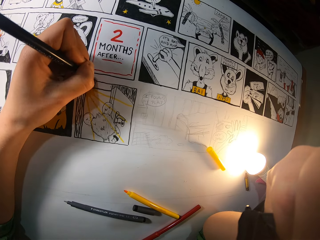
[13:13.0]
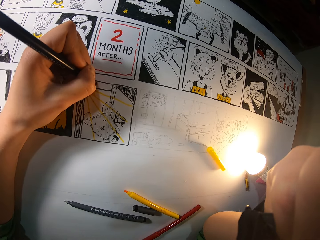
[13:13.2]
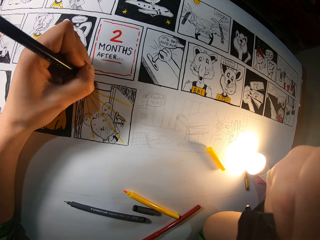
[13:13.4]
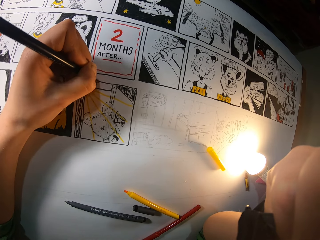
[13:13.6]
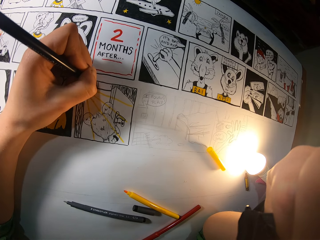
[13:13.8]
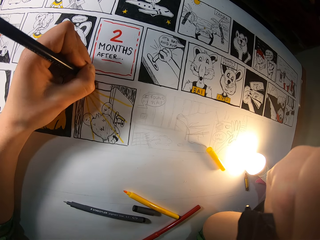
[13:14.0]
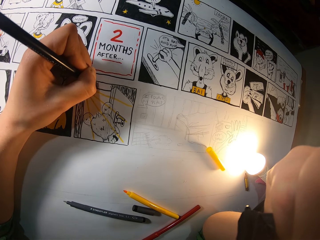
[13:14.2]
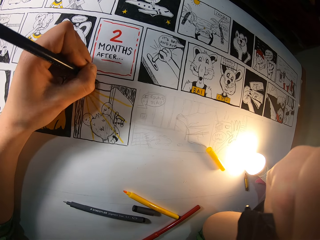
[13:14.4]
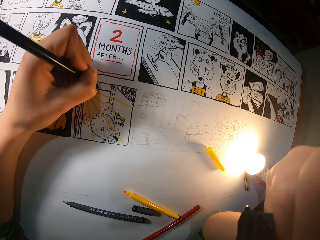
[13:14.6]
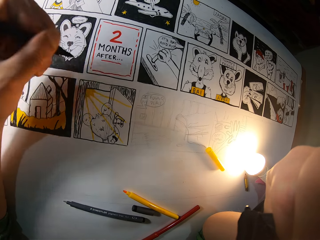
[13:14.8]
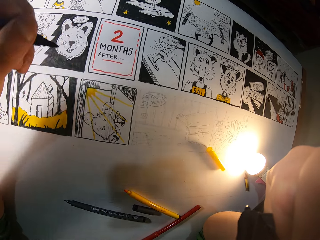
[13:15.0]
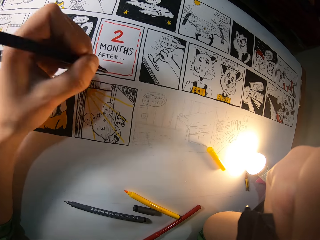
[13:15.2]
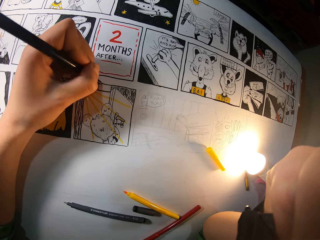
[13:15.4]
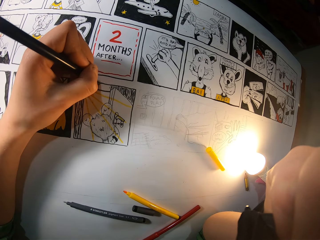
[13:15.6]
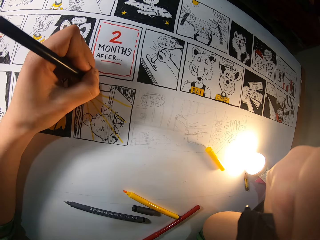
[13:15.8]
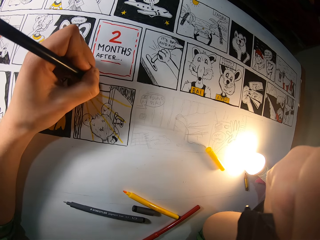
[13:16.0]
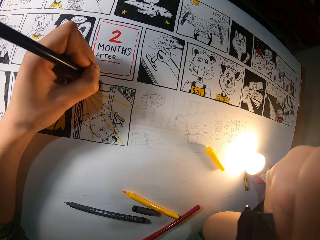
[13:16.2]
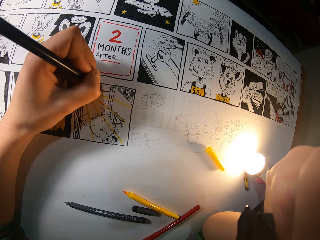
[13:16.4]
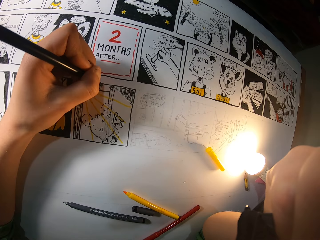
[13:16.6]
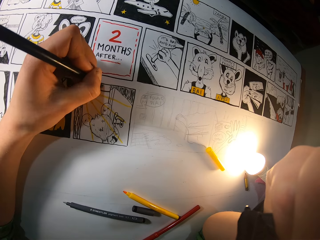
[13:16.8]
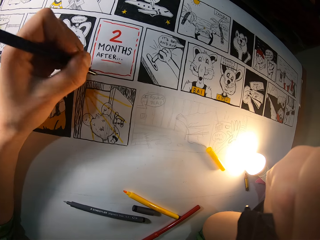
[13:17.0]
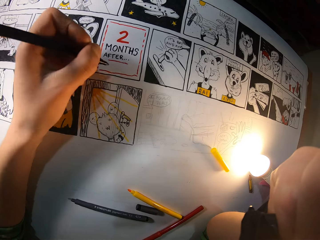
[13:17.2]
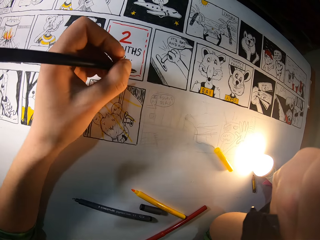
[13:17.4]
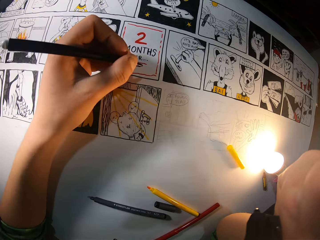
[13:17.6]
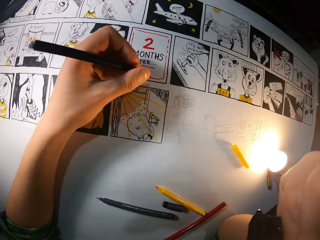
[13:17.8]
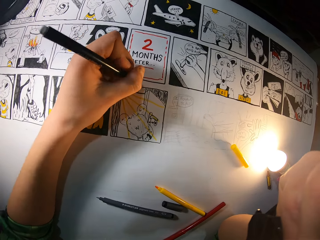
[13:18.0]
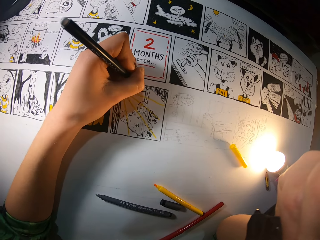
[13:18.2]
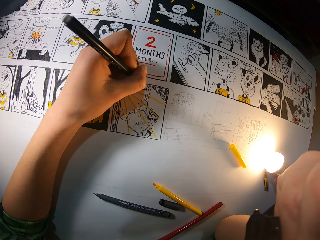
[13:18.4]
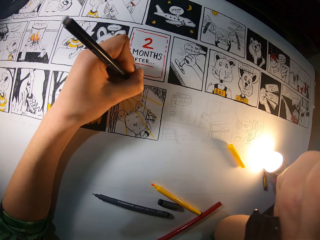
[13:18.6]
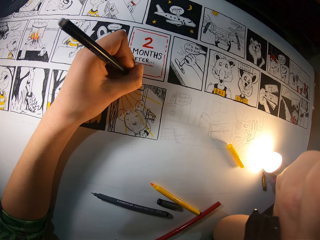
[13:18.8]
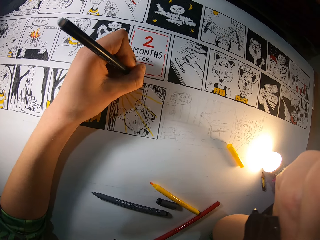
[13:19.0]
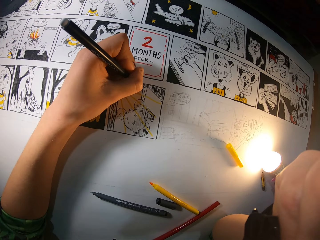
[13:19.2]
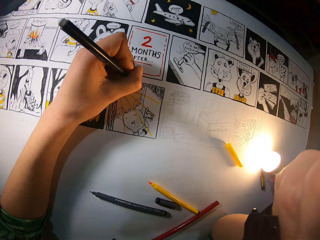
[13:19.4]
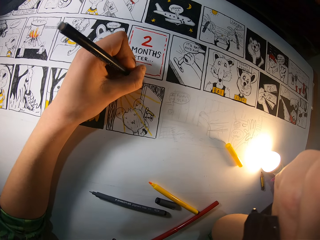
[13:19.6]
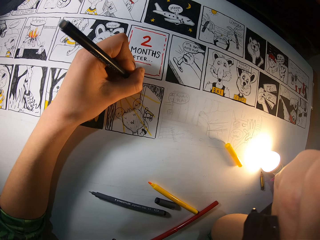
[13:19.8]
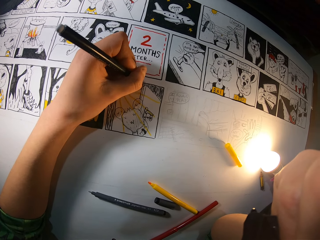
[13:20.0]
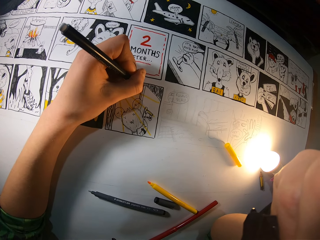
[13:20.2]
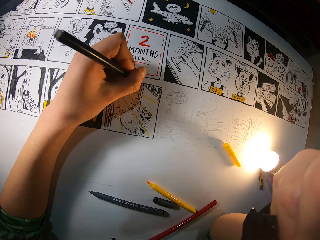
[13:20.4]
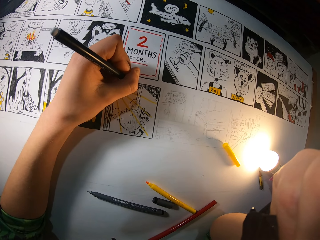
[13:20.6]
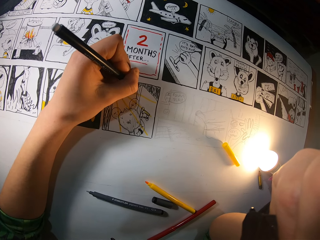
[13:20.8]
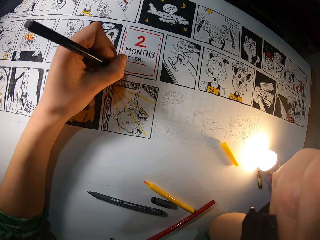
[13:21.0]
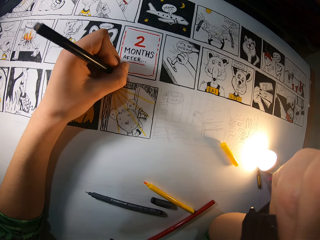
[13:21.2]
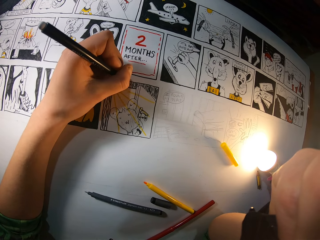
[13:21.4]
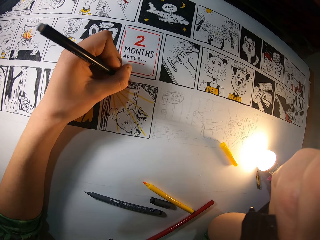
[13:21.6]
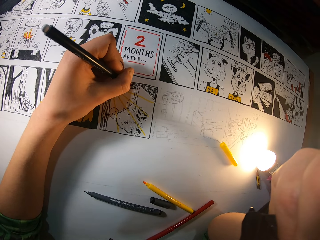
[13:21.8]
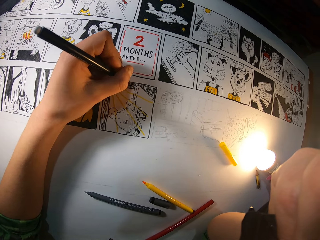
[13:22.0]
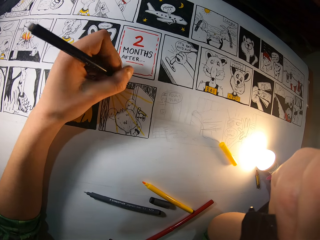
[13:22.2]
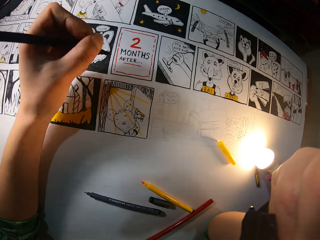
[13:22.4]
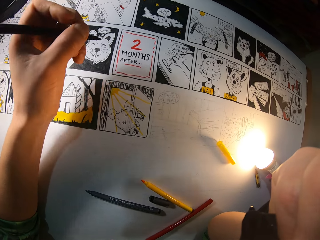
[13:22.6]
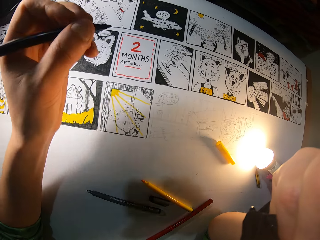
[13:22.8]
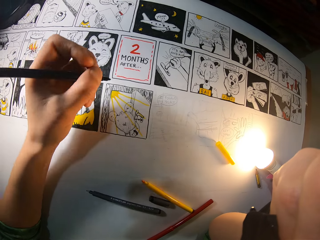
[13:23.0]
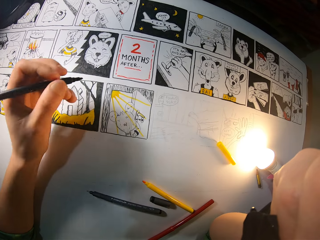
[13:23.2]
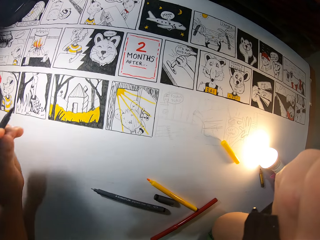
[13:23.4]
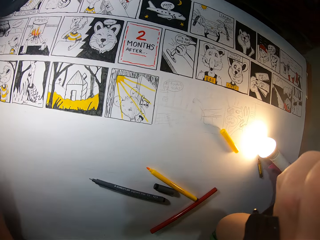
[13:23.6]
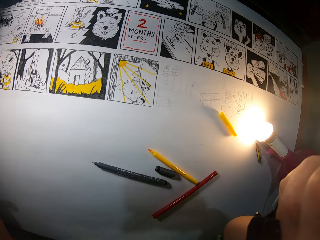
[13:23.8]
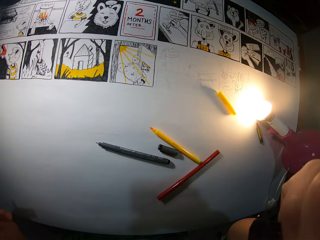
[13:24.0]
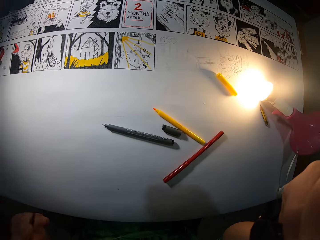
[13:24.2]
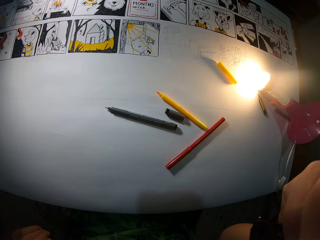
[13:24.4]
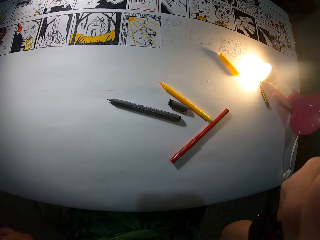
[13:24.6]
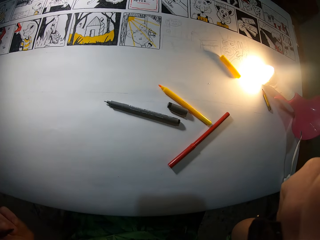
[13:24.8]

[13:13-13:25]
The camera wearer colors a picture with the color pen. They adjust the color pen. They color the picture with the color pen. They adjust the color pen. They color the picture with the color pen. They lift the color pen. They lean back.

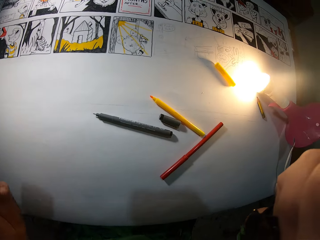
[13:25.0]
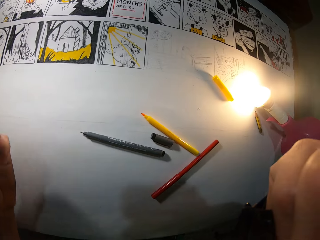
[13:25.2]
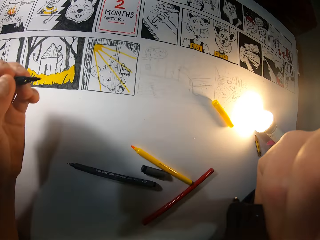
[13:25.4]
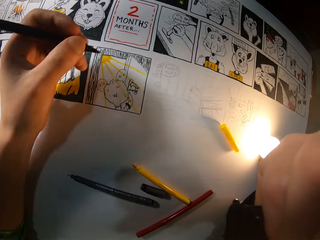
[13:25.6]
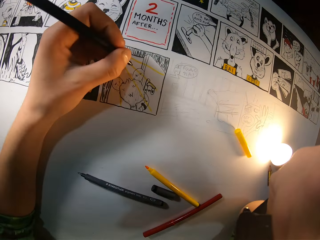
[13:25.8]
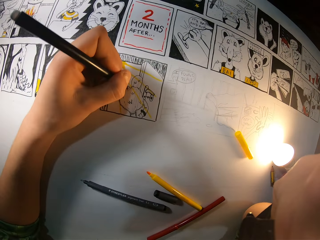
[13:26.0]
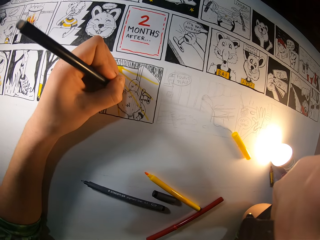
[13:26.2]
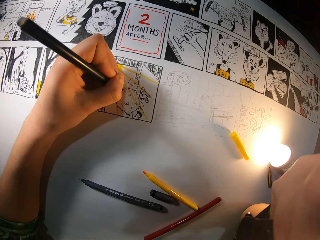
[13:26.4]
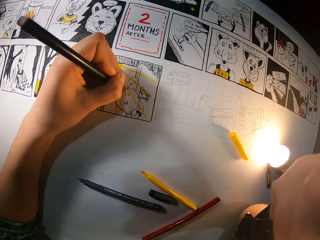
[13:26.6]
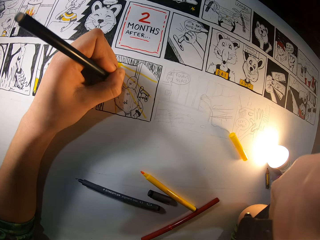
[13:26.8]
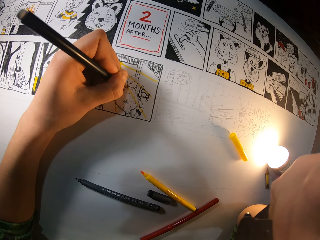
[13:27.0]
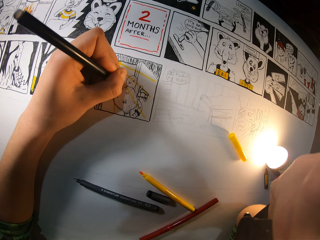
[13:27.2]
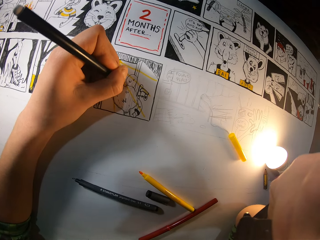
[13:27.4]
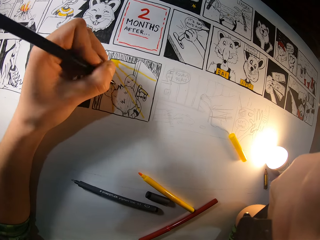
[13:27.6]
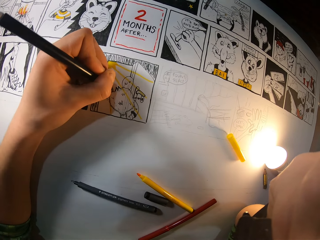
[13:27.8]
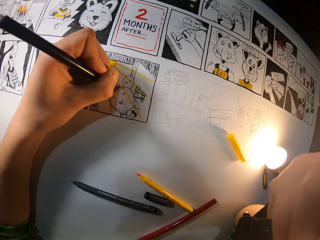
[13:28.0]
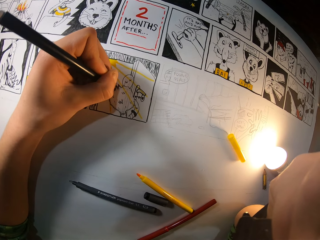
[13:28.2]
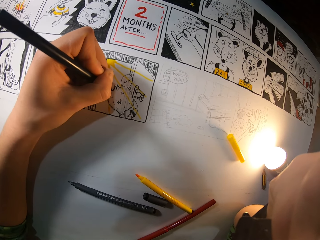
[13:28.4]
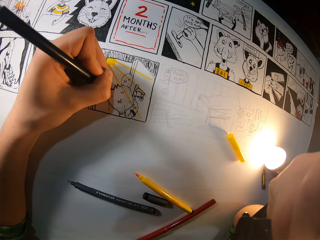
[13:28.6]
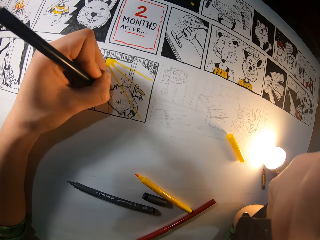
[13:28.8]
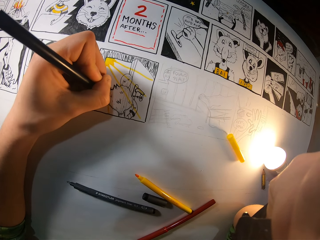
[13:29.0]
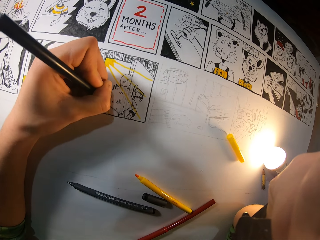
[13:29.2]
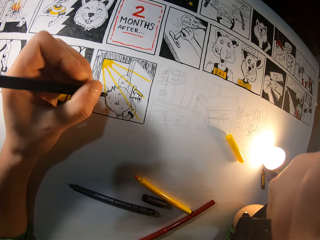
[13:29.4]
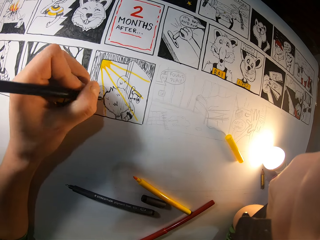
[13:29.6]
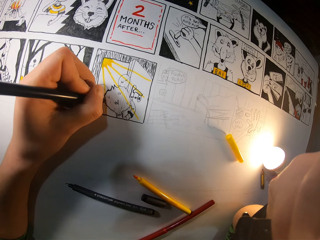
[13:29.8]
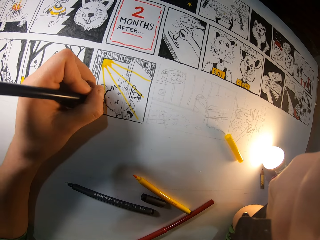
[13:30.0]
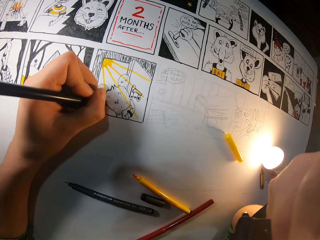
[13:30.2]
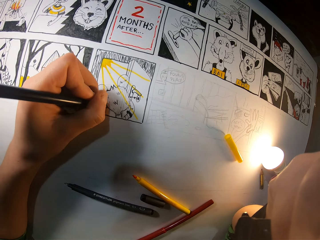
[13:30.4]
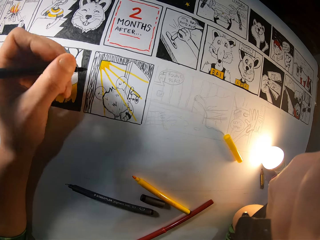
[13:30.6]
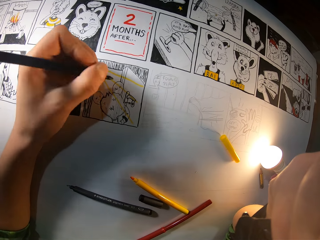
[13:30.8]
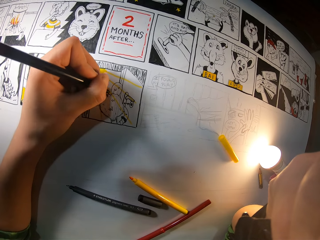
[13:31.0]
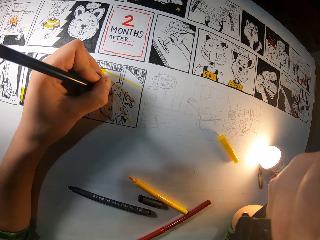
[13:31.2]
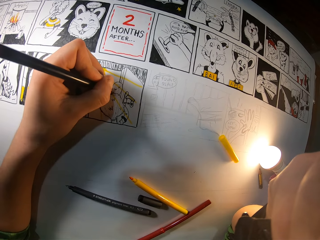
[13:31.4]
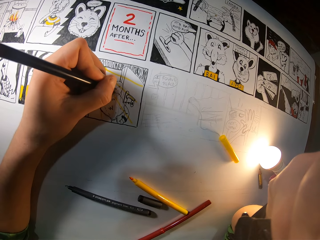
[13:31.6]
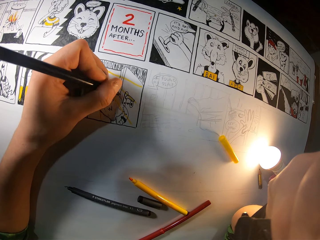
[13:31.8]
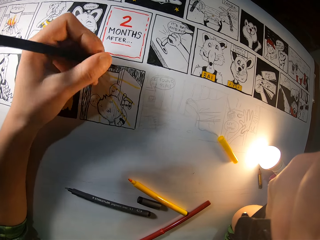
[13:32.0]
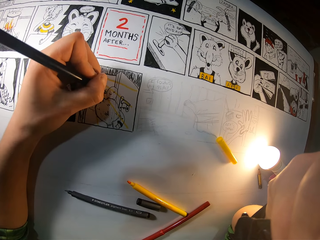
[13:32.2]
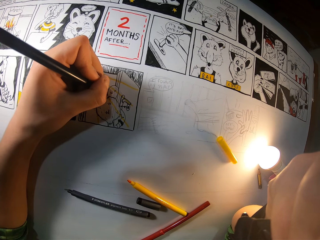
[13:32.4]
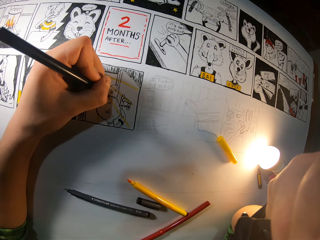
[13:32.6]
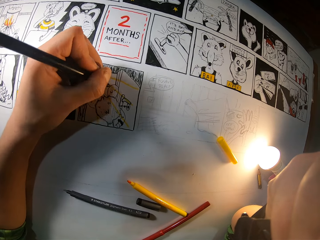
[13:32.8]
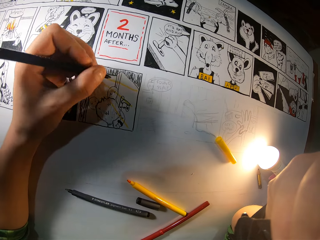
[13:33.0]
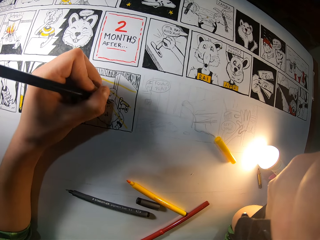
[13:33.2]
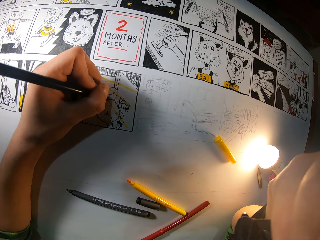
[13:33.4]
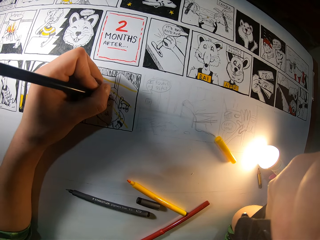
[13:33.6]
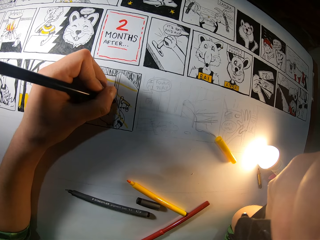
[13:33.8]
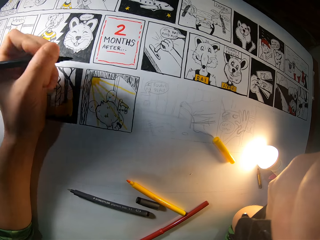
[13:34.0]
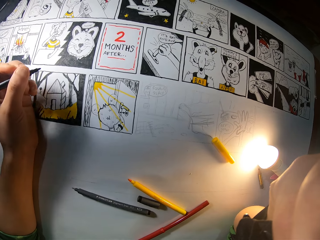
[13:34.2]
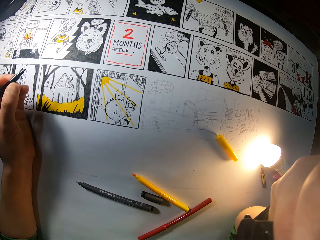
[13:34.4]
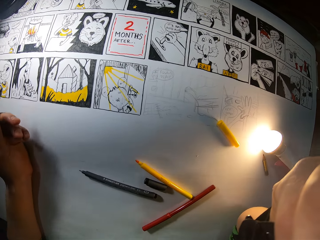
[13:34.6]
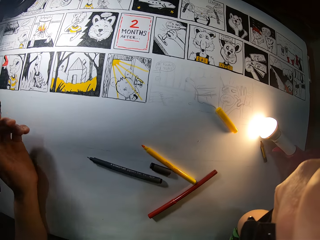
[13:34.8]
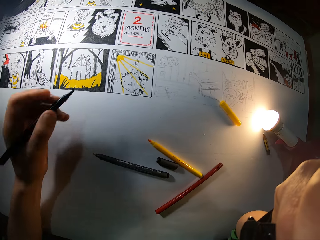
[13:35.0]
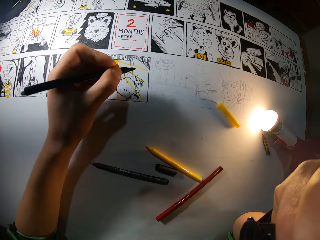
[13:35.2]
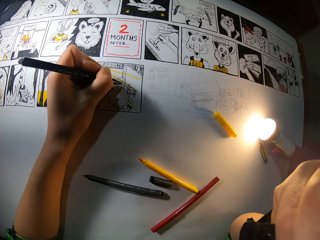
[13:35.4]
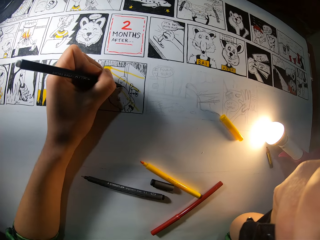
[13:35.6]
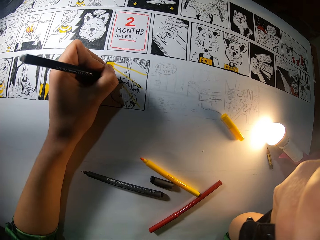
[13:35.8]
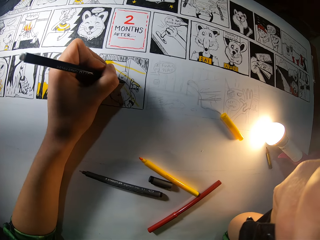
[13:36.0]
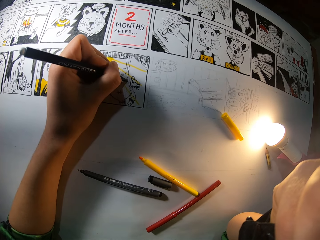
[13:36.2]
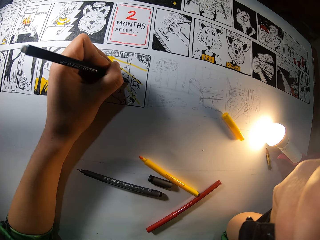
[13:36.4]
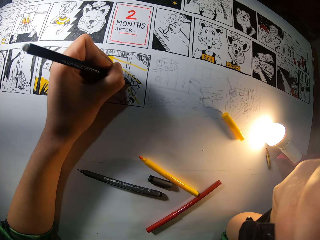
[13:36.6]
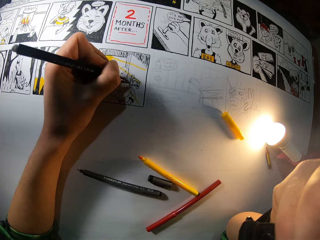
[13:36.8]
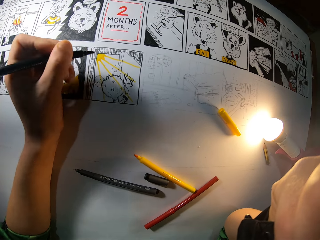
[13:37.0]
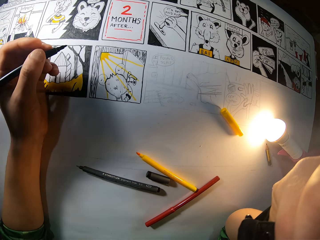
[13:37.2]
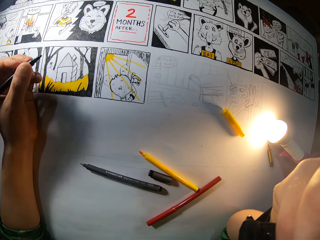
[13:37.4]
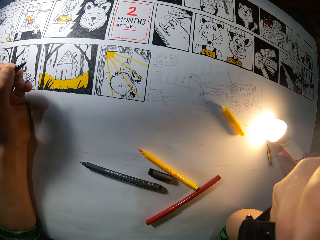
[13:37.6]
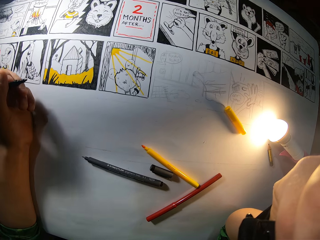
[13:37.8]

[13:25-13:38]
The camera wearer adjusts the color pen. He draws on the canvas with the black paint pen or color pen in his left hand. He adjusts the color pen. He colors a picture with the color pen. He adjusts the hand. He colors the picture with the color pen. He adjusts the hand.
